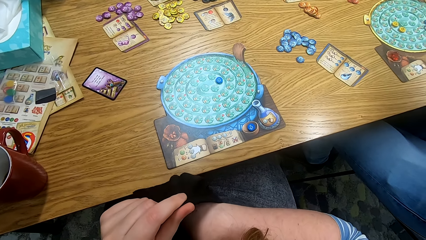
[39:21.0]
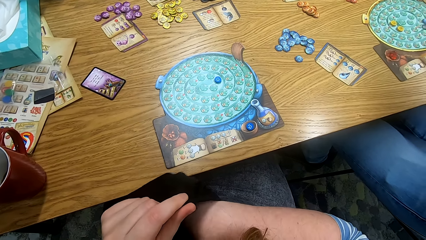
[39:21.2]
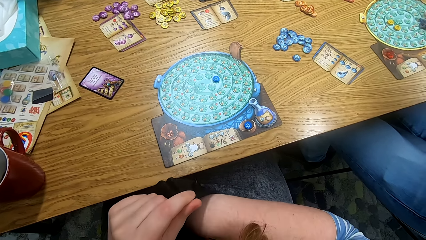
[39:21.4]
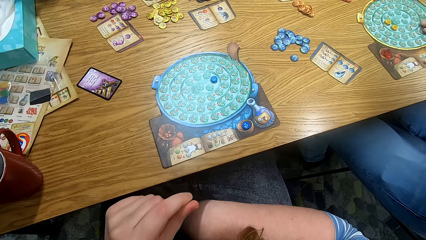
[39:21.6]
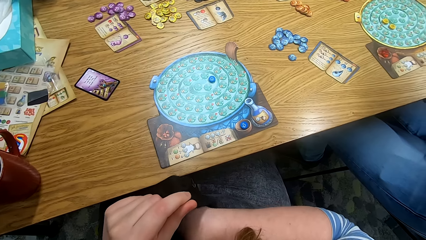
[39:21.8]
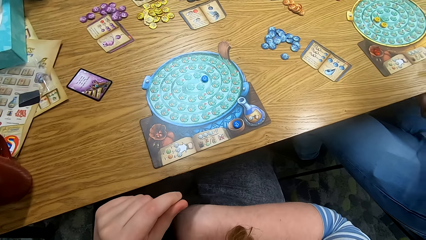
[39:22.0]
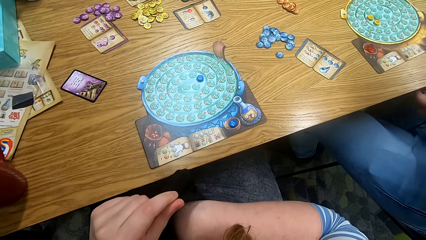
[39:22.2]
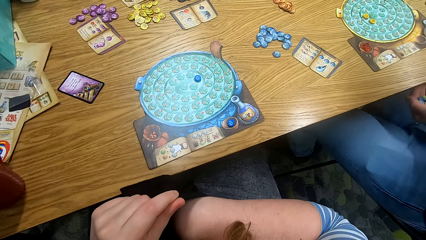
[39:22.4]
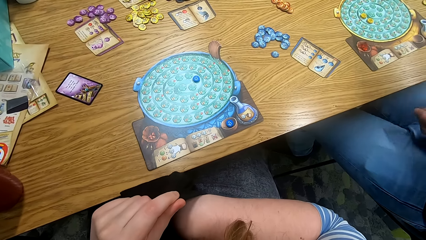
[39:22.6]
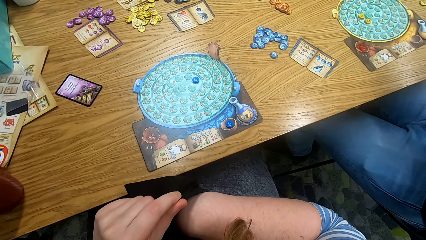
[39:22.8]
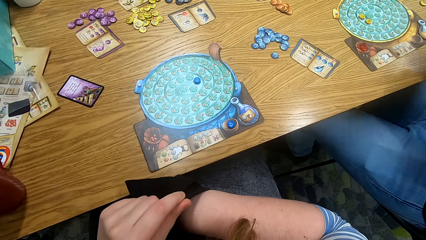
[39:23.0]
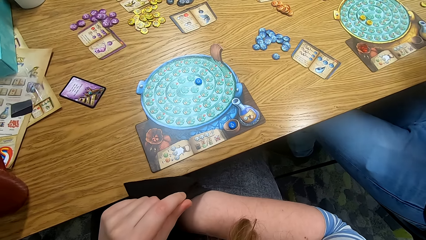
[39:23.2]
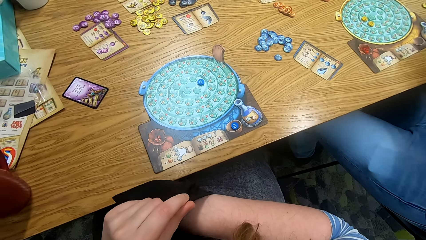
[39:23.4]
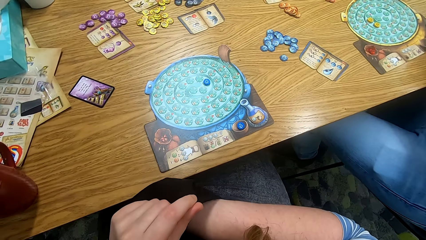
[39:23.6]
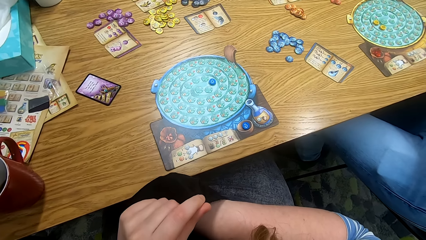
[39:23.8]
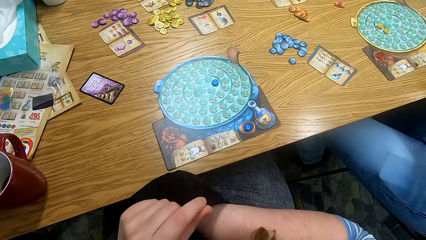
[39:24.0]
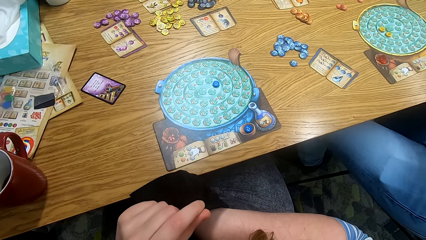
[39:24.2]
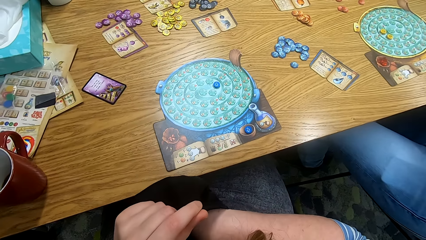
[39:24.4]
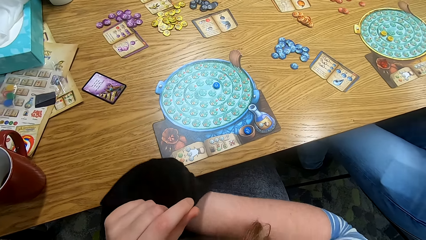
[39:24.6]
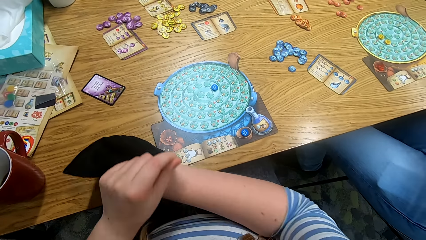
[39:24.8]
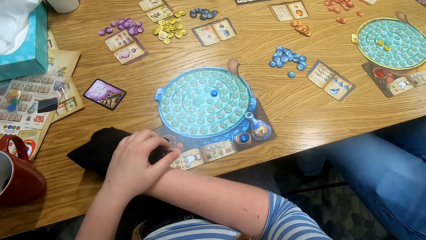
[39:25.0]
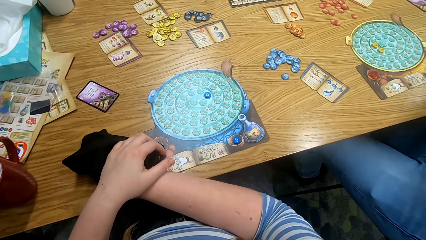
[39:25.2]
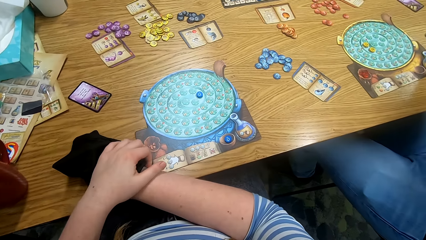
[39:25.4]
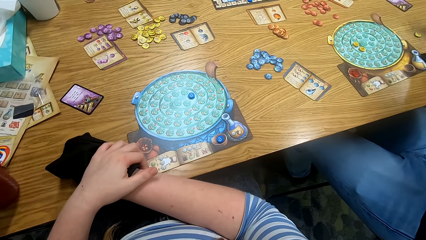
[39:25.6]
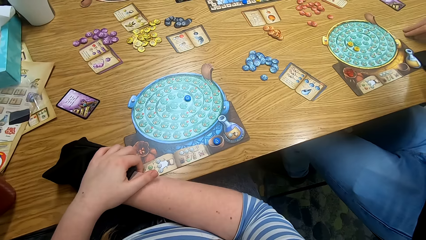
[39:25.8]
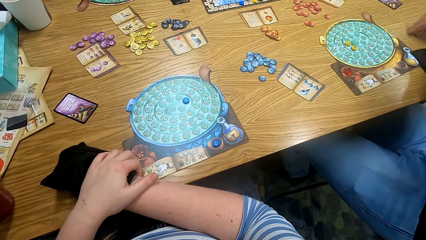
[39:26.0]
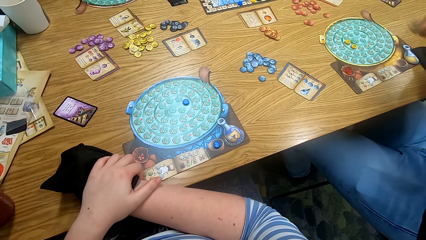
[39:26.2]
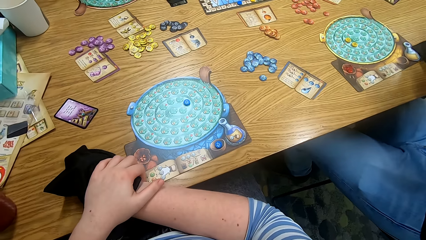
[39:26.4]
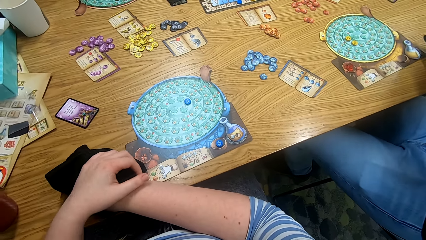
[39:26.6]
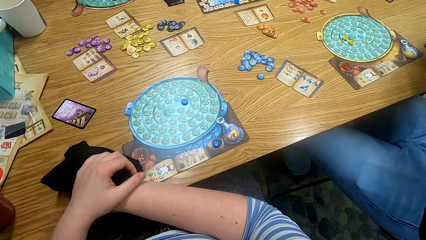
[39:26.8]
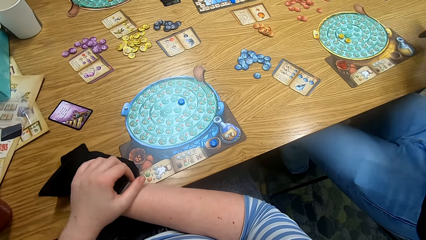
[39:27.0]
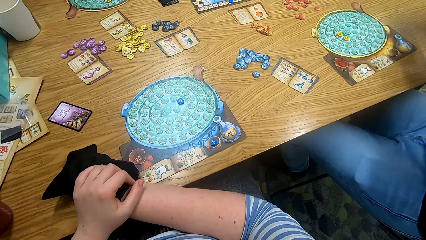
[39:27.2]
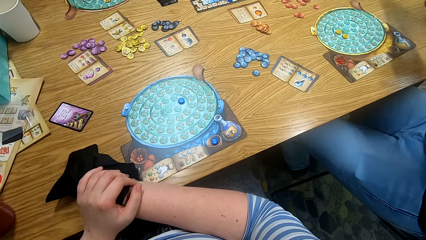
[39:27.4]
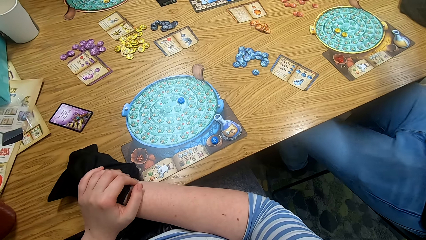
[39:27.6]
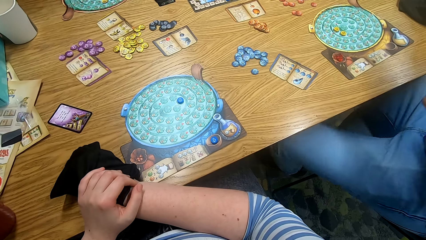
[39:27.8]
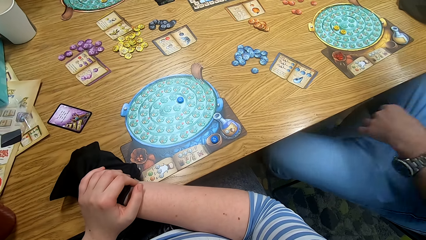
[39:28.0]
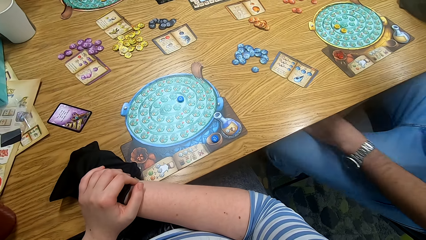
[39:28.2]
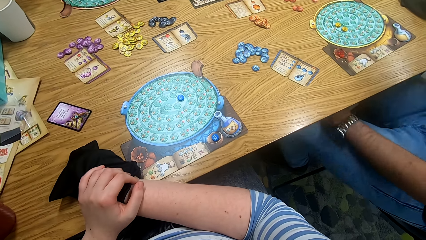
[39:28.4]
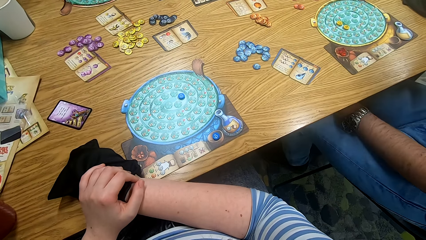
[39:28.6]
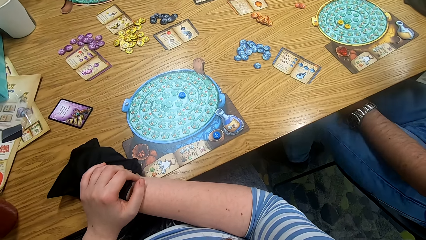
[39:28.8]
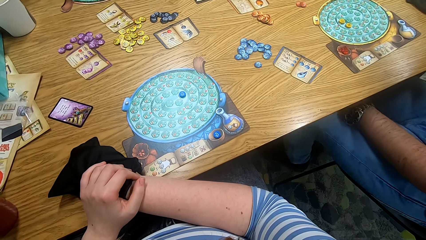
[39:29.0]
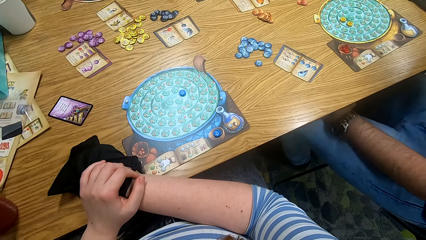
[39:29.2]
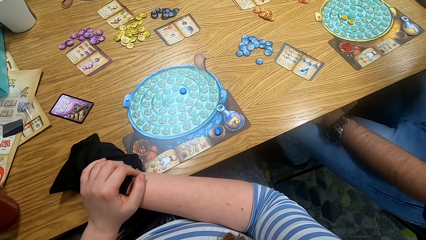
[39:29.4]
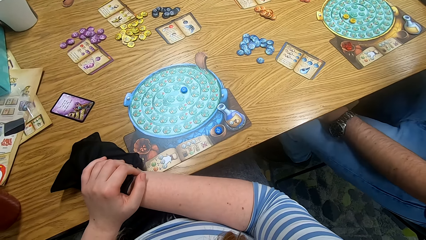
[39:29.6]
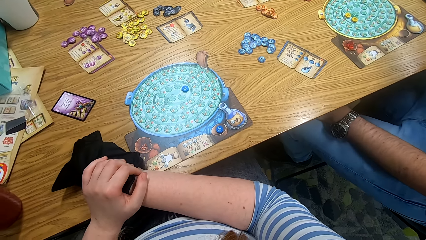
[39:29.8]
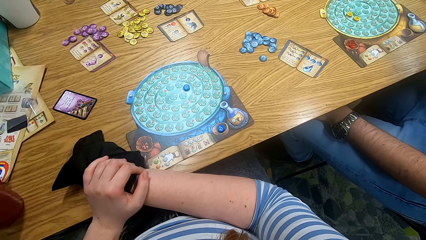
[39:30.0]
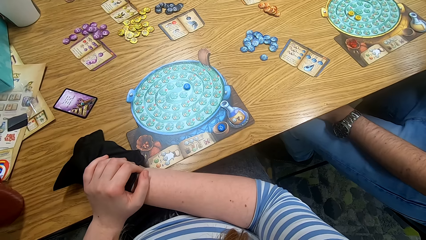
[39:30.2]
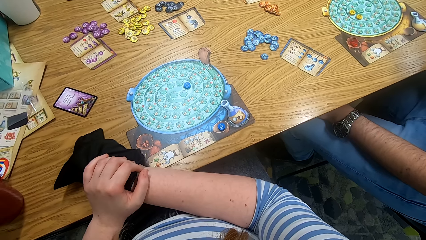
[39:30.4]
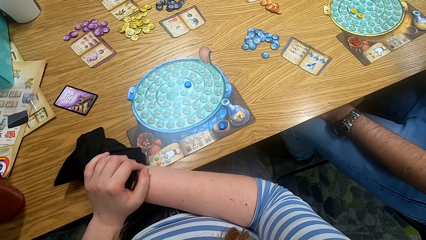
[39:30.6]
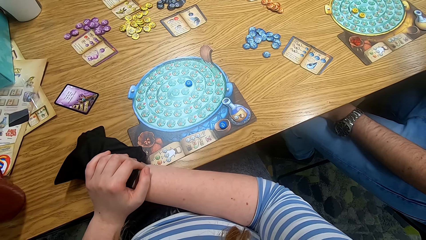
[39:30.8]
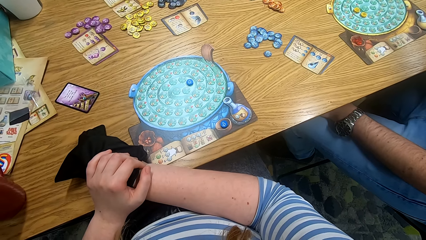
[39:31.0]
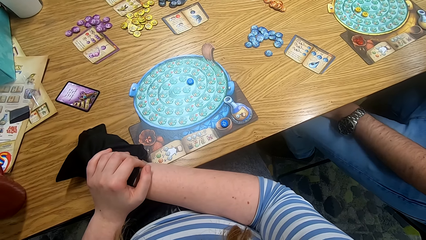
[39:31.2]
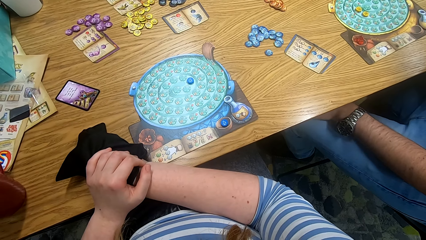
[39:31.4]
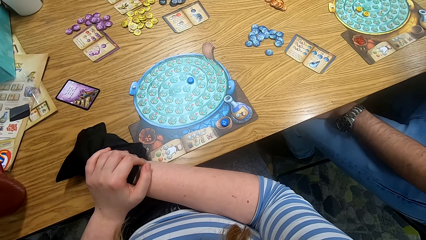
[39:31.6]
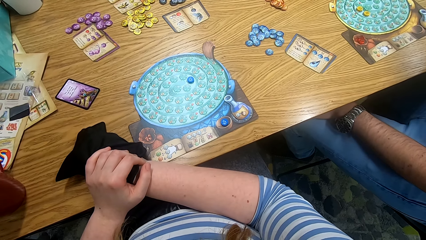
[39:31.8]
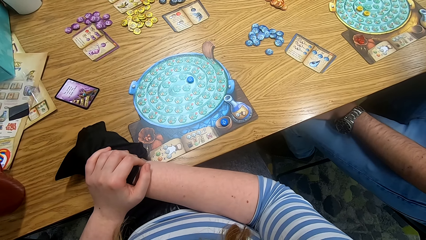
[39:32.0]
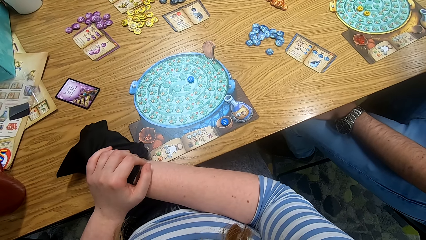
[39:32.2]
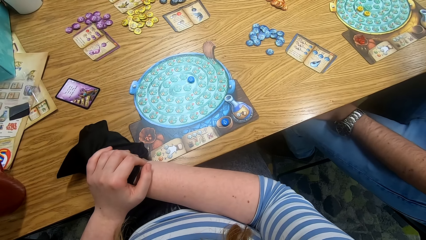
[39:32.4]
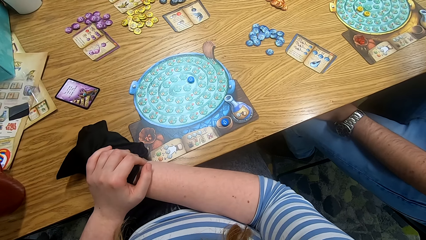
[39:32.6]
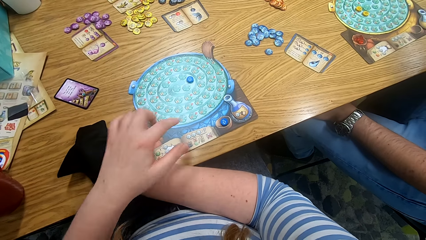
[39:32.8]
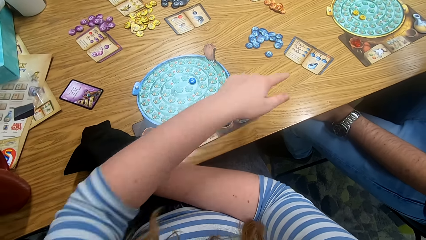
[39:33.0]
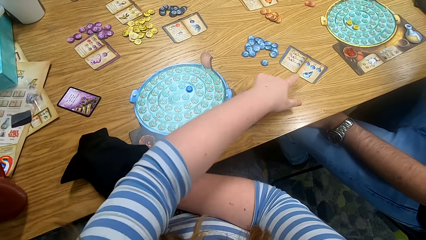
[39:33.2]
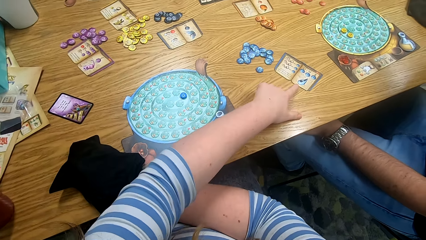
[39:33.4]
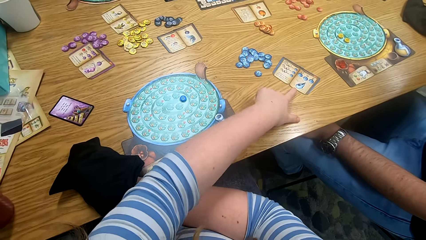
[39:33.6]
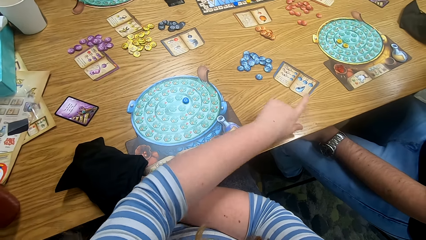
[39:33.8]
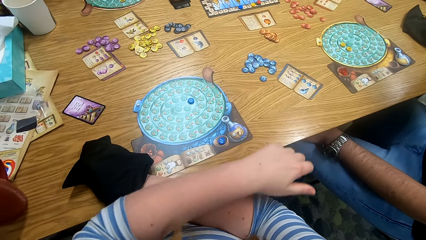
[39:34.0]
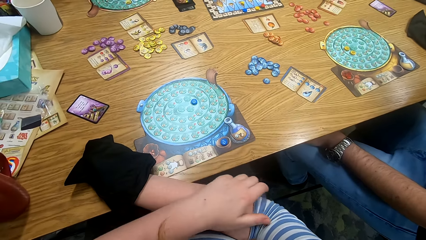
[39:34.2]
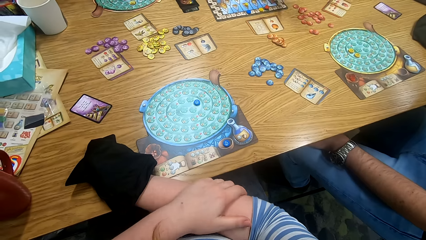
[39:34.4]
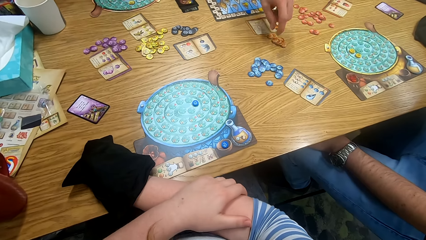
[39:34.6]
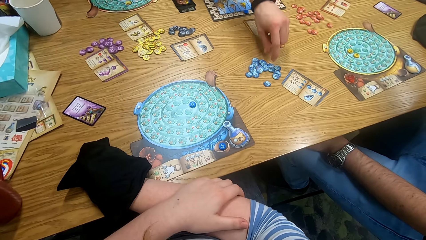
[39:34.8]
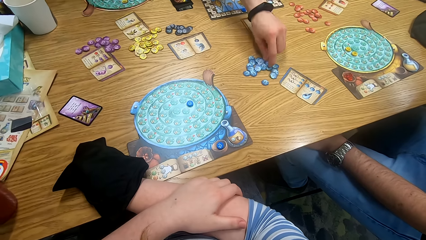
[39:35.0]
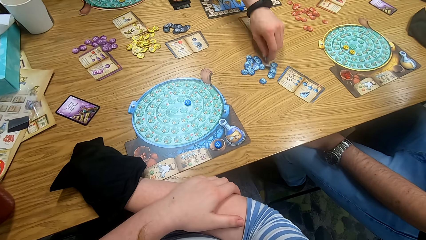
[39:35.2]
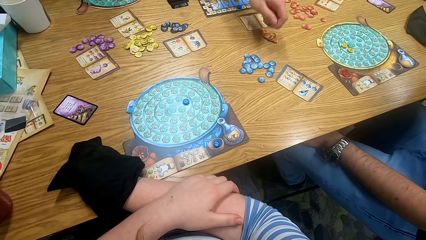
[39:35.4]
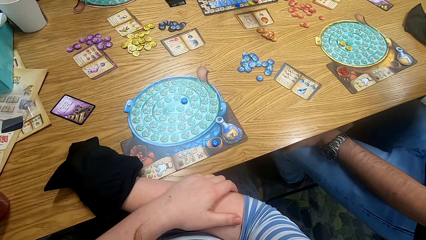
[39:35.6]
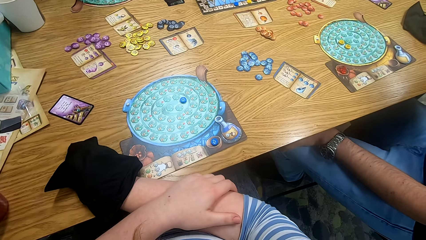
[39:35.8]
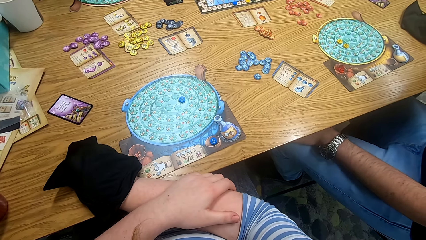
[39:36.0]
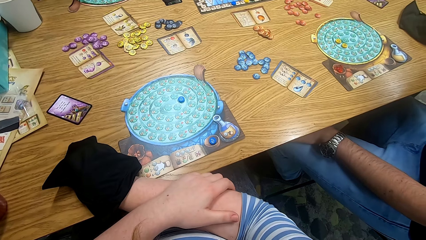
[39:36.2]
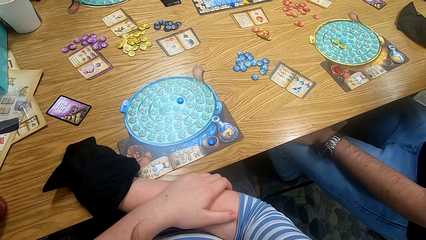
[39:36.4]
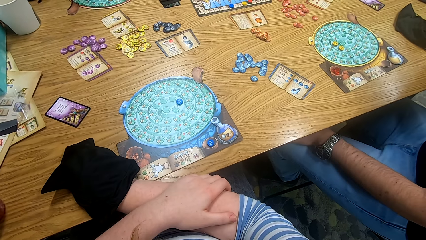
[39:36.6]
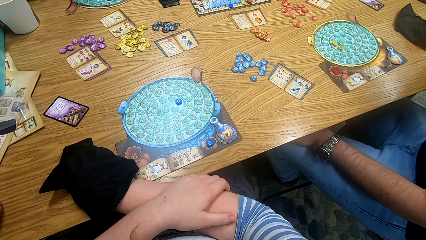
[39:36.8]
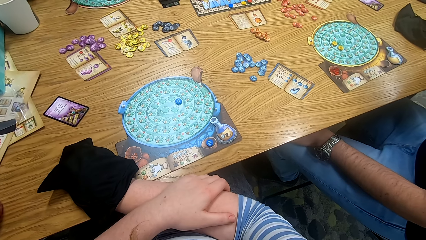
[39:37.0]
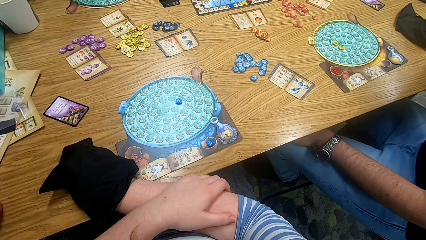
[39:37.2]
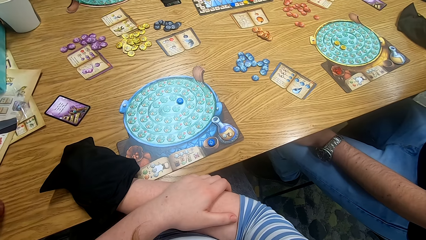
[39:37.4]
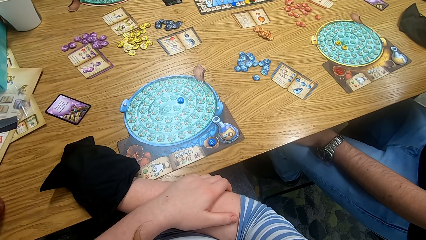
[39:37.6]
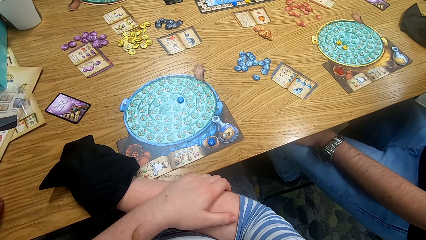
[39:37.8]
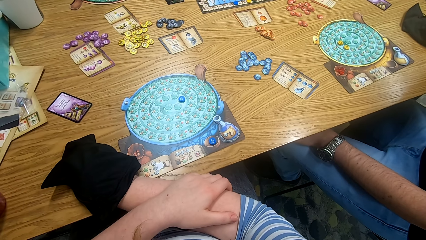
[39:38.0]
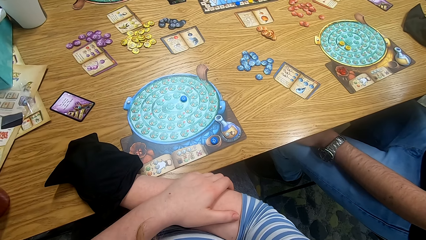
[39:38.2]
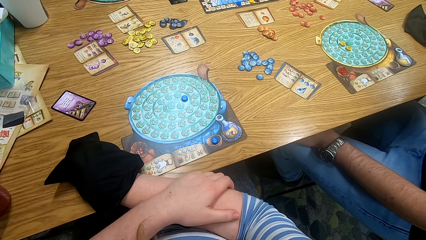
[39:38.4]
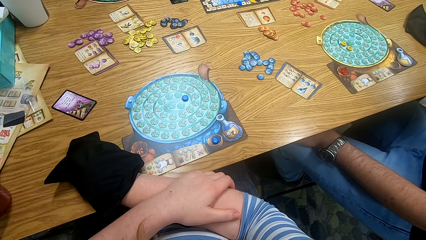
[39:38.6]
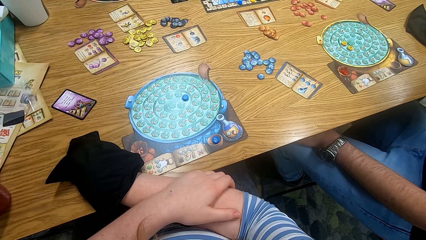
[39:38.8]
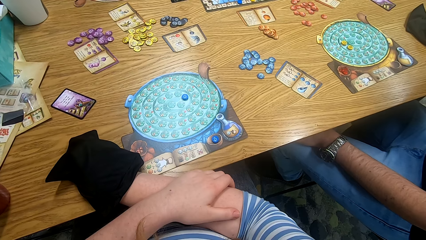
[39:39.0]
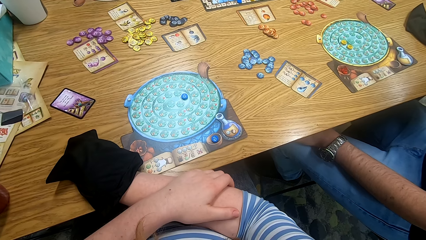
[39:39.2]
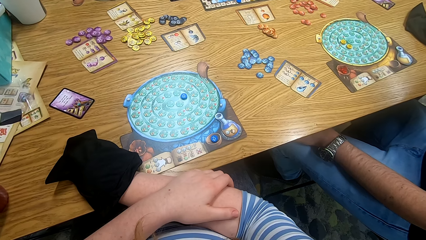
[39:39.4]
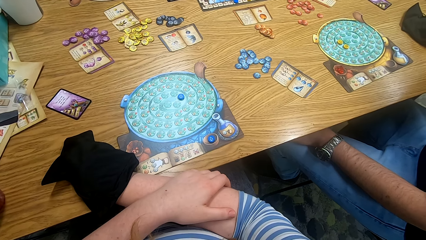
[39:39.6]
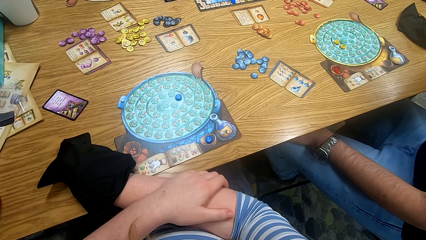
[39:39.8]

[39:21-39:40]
The camera wearer places the bag on the table. A person picks something from the board. The camera wearer looks around. They point at the book on the table. Another person picks something from the table. The camera wearer looks around.
